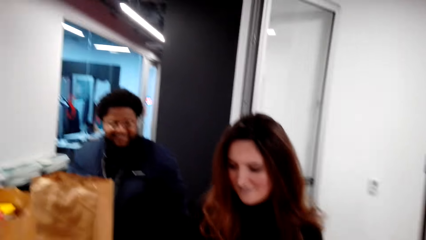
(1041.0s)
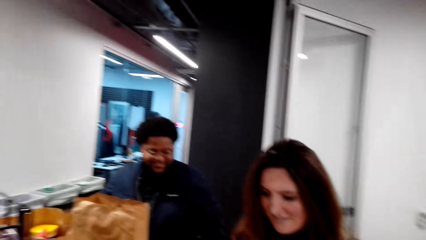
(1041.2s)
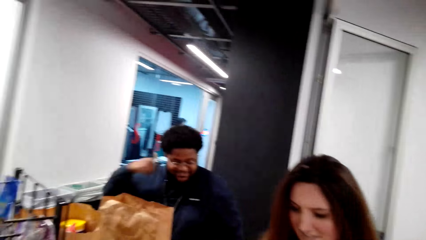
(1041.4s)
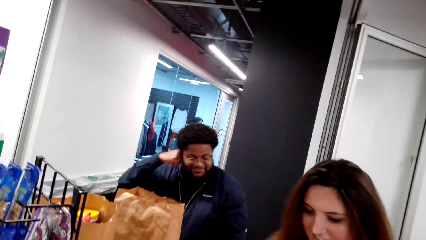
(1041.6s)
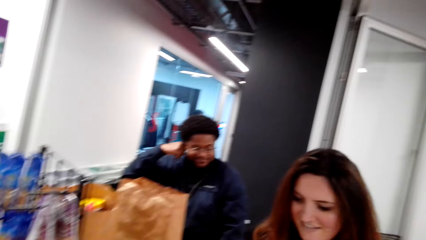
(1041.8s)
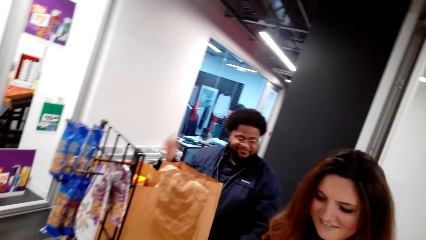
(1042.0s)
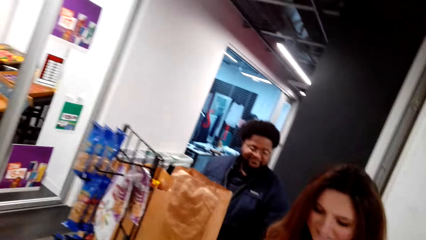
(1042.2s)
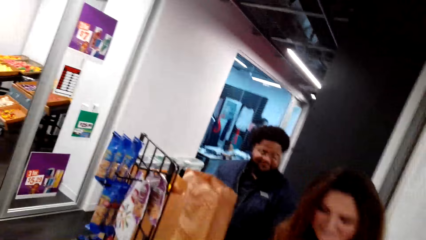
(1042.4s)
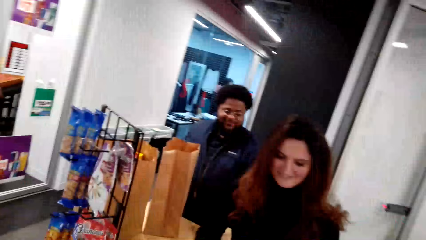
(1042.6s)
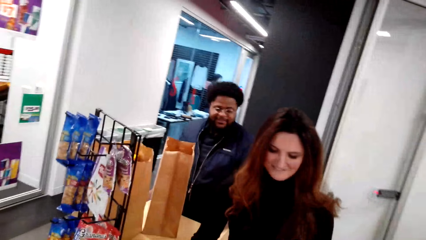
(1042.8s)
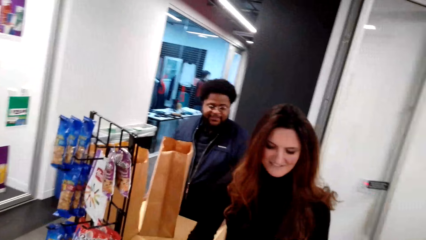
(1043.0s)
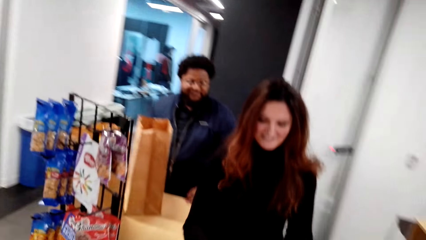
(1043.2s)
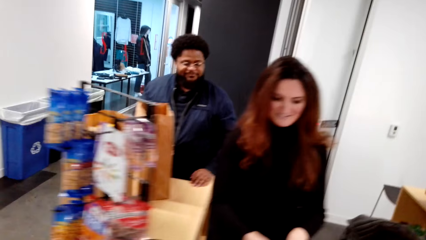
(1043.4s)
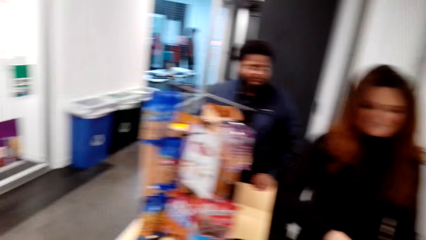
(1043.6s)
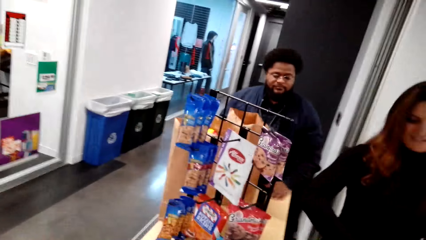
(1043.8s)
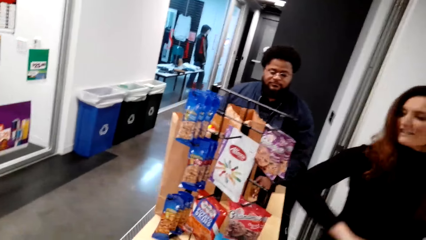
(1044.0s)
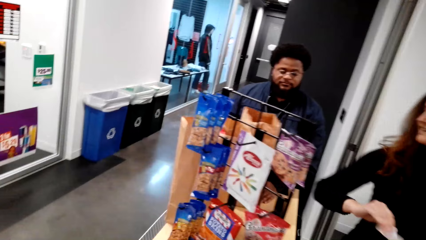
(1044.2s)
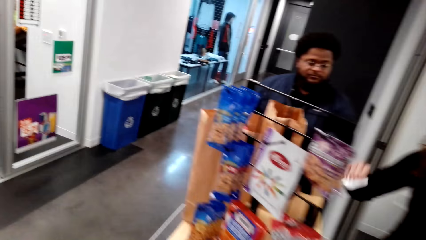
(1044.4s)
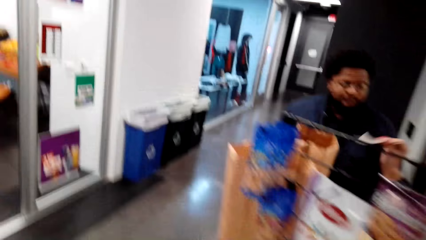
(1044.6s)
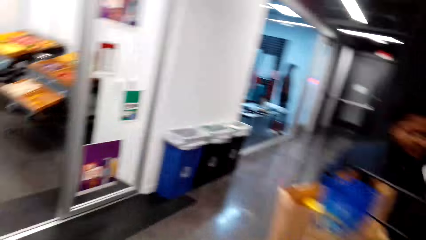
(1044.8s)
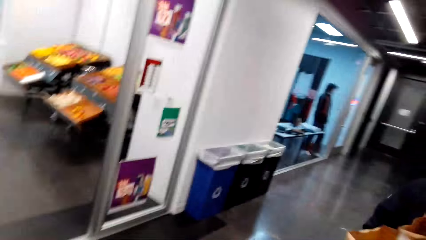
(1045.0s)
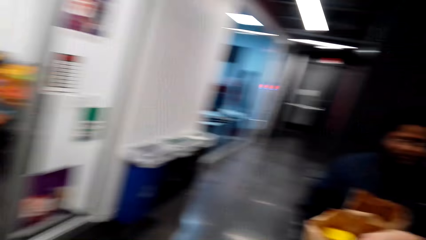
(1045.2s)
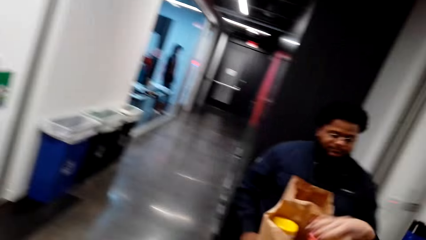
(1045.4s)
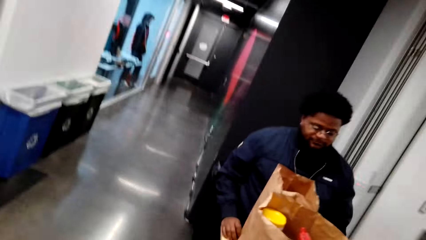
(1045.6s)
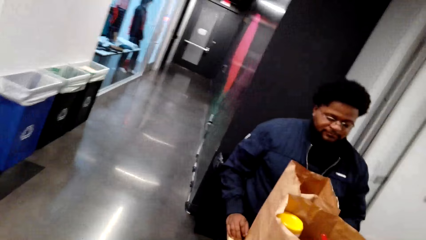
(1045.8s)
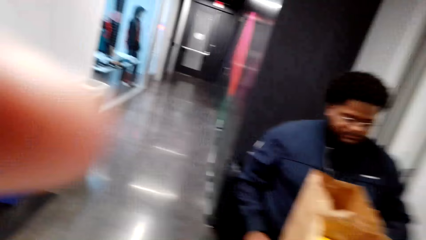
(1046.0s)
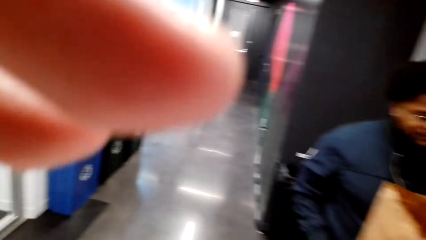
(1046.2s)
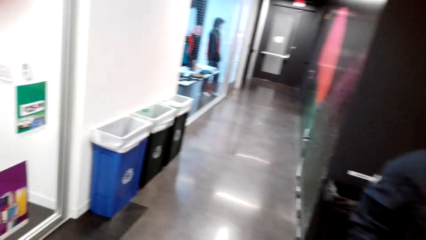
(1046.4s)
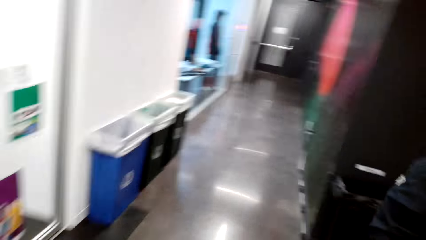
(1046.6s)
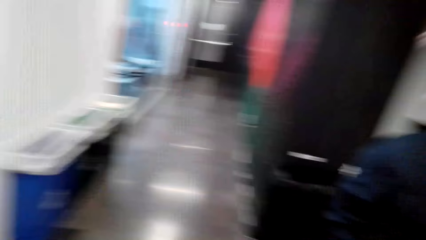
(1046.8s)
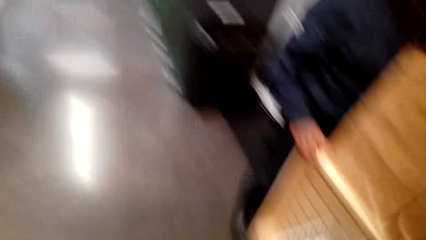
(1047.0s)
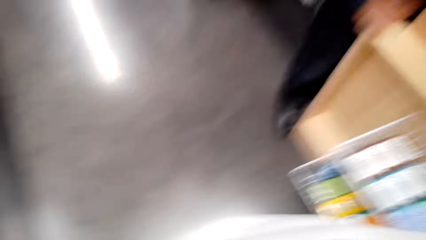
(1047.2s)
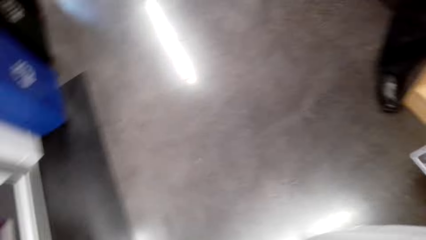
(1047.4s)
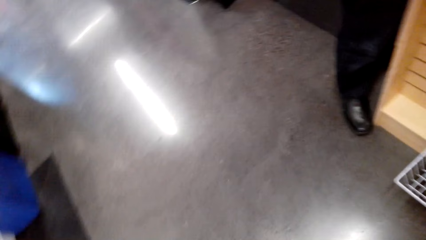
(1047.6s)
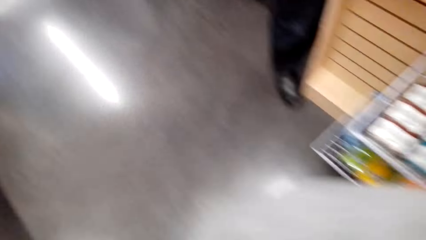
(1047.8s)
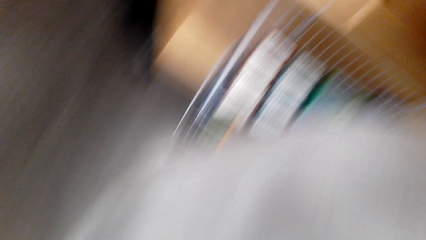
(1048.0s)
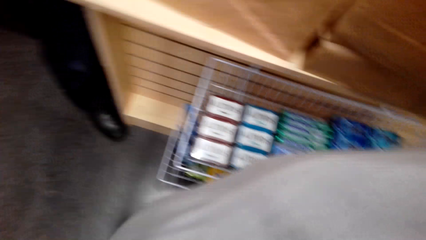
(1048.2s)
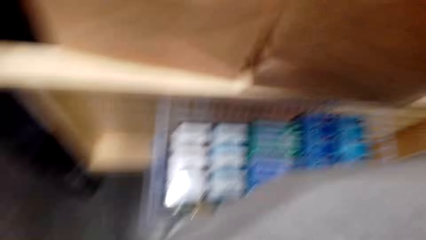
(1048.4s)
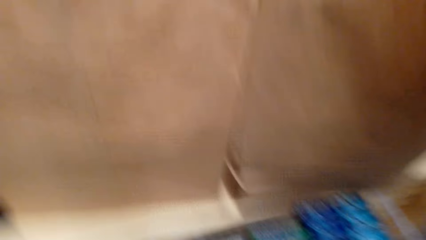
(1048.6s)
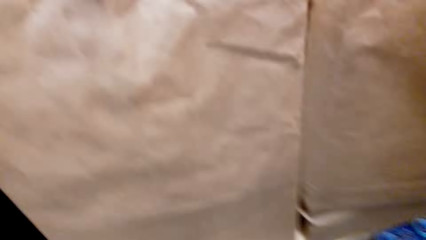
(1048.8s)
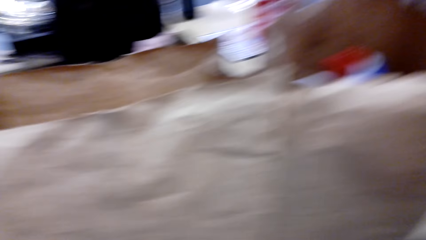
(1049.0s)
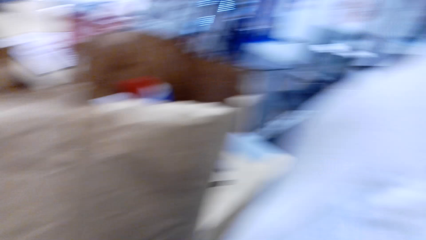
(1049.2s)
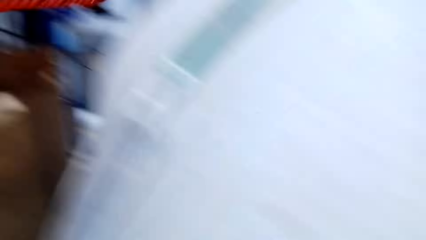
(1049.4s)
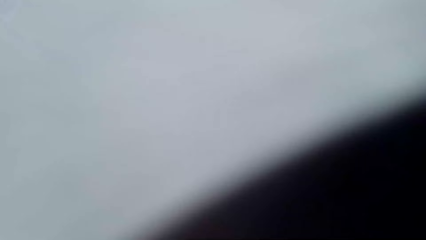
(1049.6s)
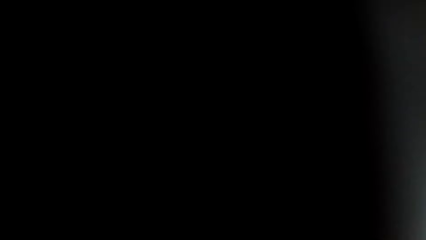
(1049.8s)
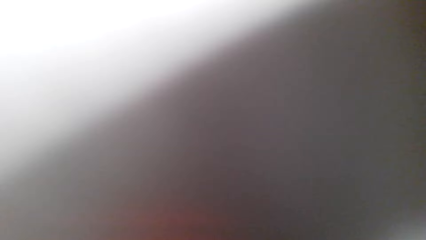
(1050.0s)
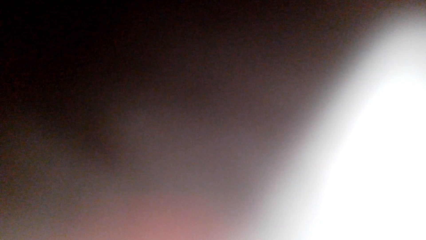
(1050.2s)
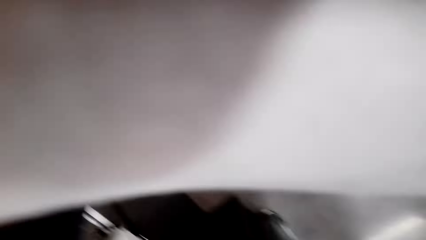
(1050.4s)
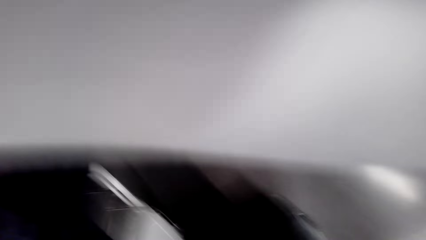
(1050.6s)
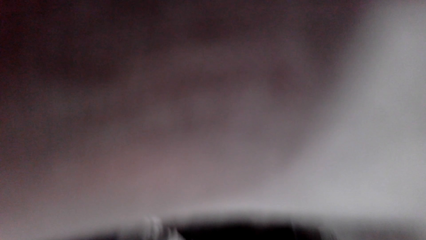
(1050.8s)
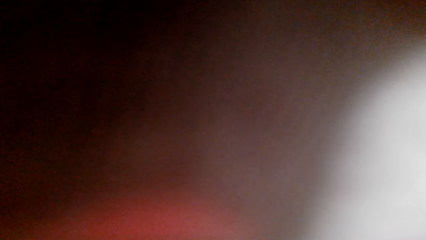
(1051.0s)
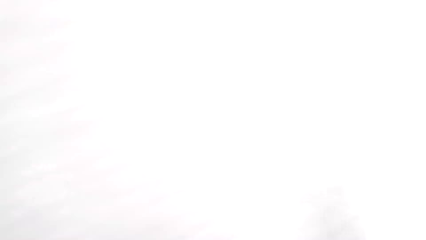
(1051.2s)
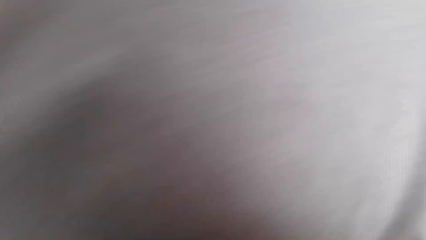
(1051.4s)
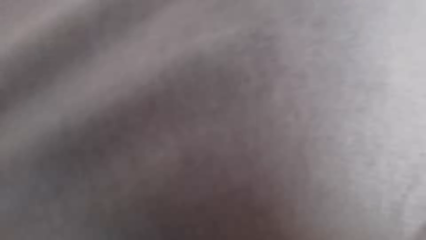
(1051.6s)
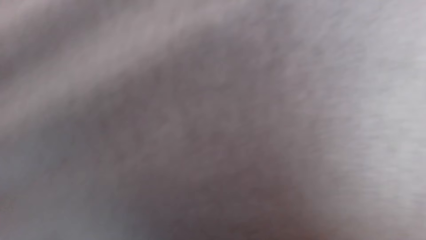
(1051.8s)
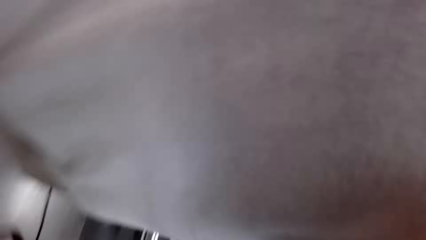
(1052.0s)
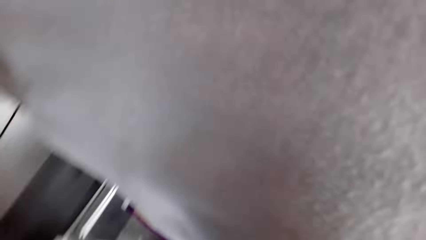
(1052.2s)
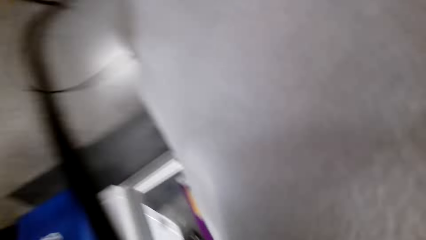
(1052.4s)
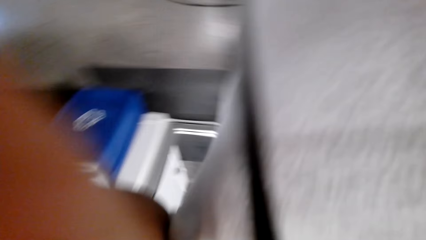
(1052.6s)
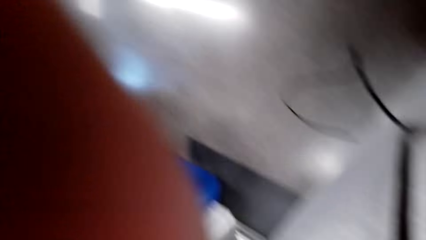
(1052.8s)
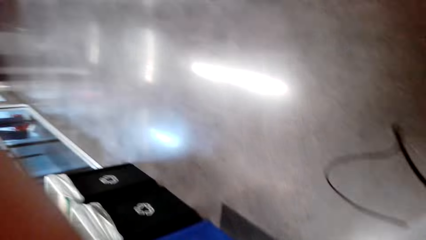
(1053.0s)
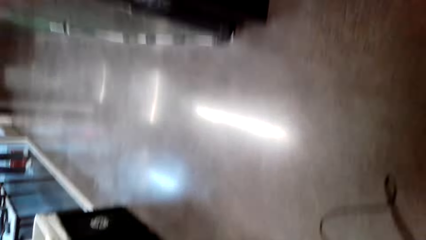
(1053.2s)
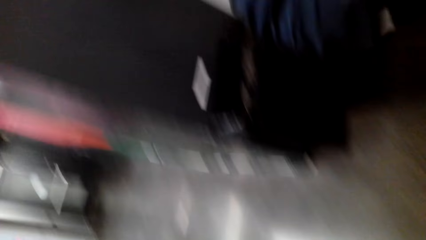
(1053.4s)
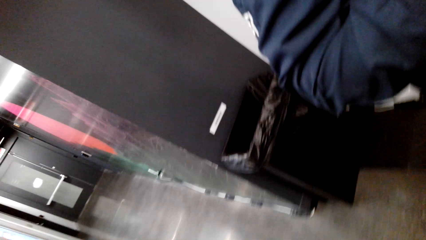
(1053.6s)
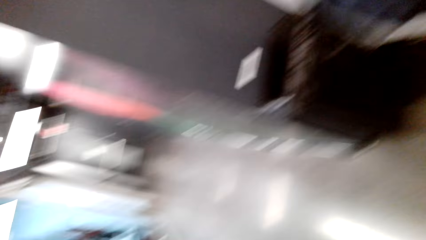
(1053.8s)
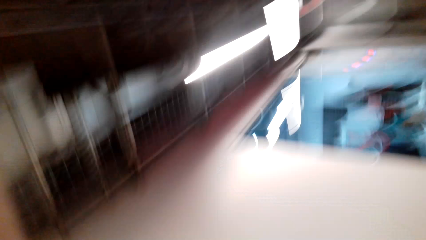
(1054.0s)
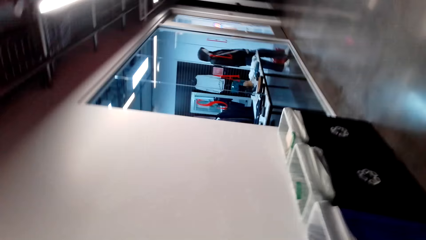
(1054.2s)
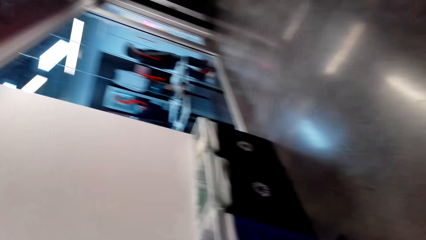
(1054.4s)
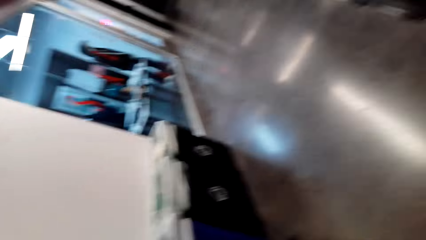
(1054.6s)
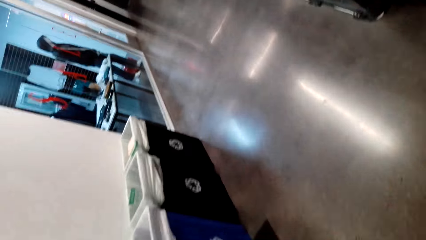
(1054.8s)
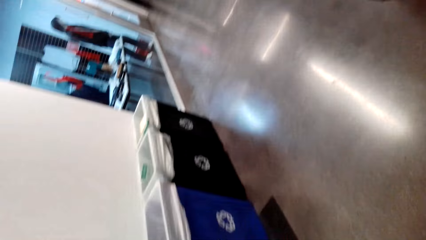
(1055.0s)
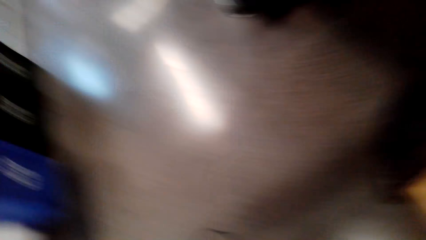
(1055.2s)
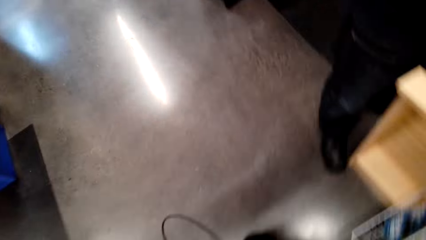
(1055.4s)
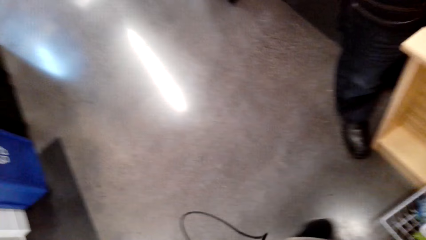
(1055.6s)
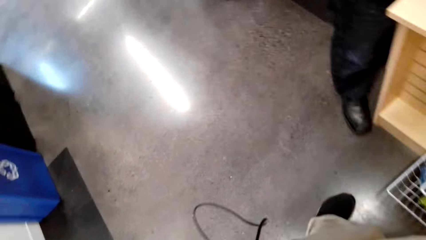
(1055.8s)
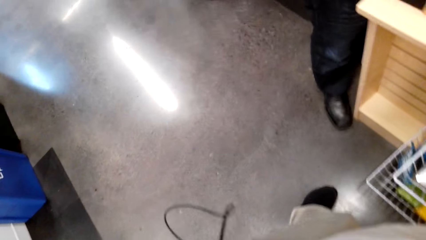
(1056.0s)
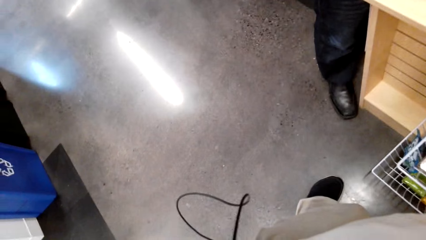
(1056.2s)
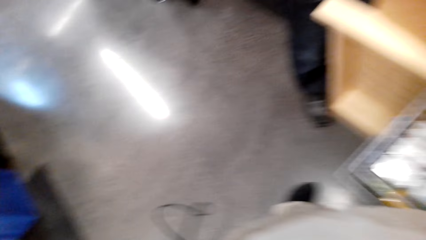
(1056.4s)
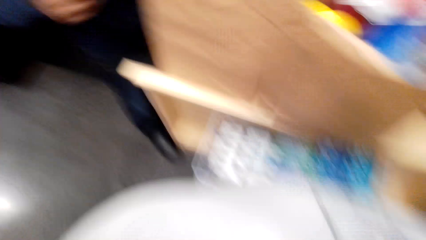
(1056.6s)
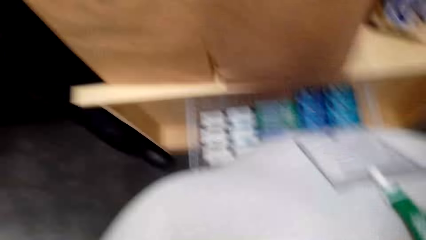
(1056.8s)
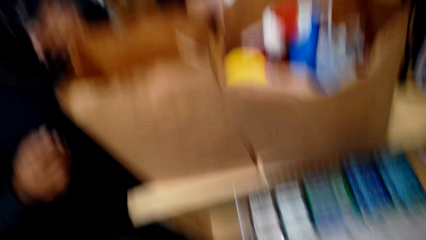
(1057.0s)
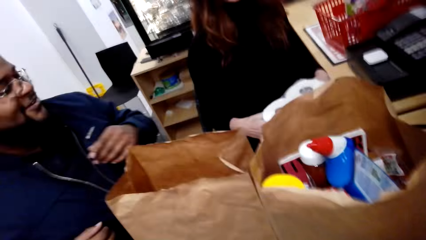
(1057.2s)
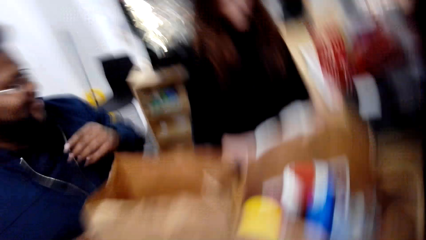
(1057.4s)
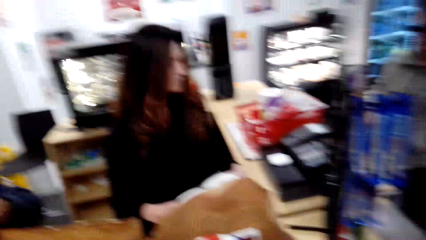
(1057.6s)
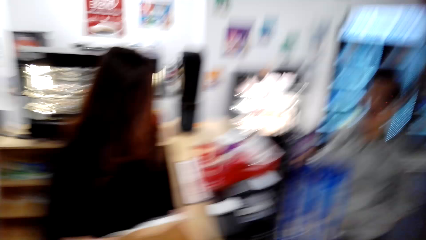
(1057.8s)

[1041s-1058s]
A person touches their head. The camera wearer looks around, walks around, talks with the cashier, and walks around. The cashier holds the receipt. The camera wearer puts a hand on the camera. They adjust the camera and talk with the cashier. They move.
